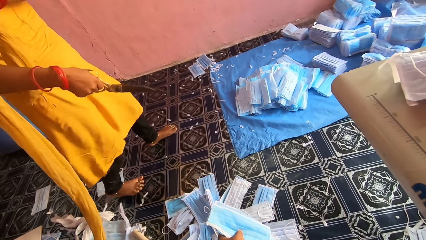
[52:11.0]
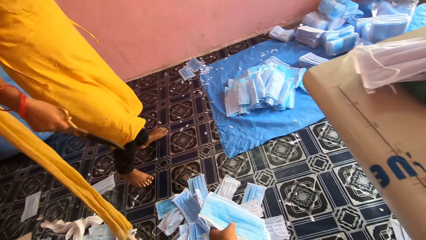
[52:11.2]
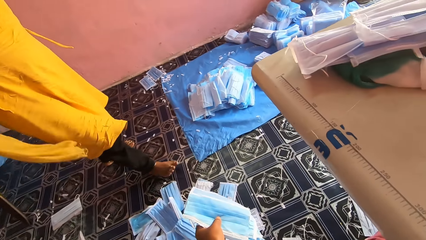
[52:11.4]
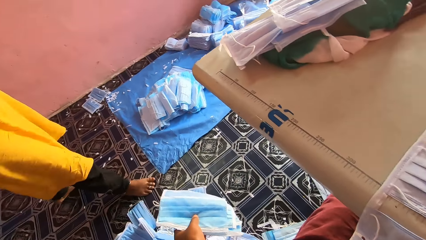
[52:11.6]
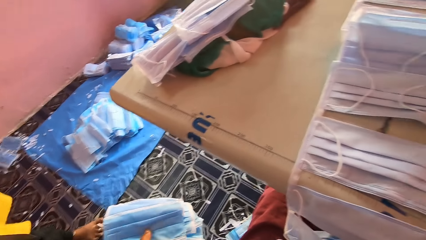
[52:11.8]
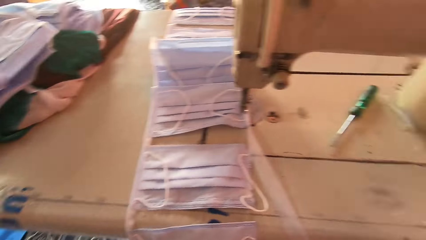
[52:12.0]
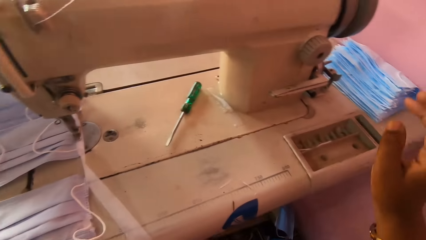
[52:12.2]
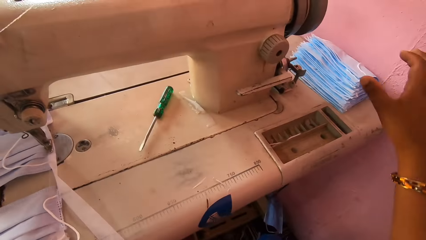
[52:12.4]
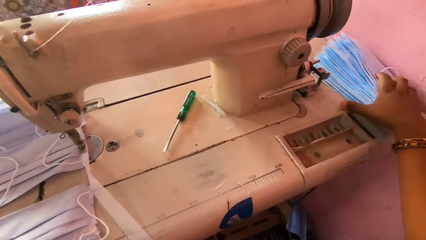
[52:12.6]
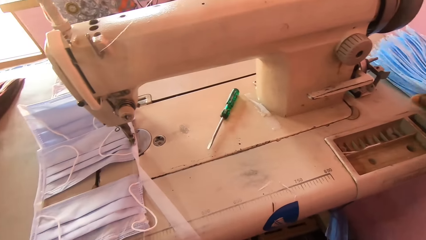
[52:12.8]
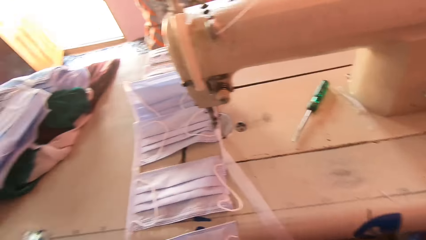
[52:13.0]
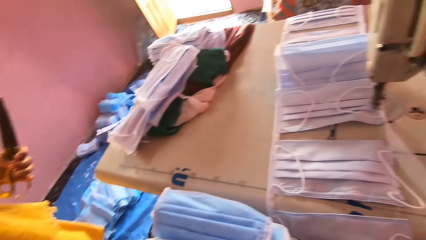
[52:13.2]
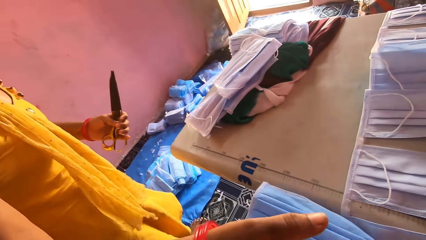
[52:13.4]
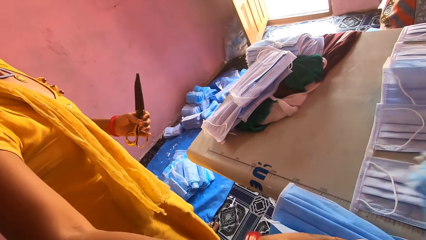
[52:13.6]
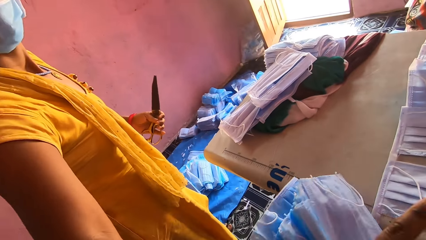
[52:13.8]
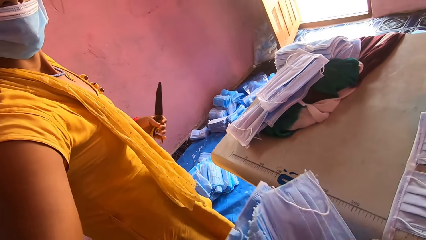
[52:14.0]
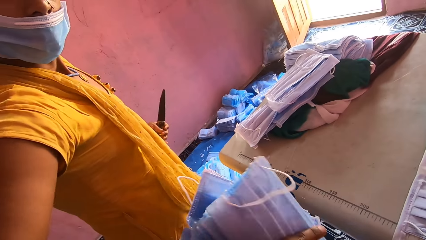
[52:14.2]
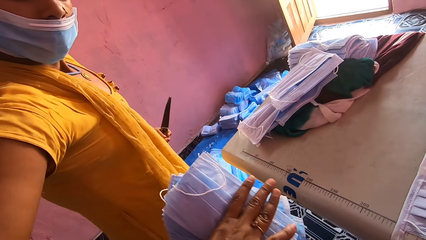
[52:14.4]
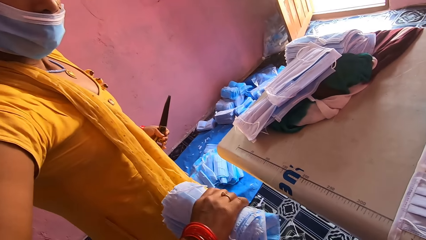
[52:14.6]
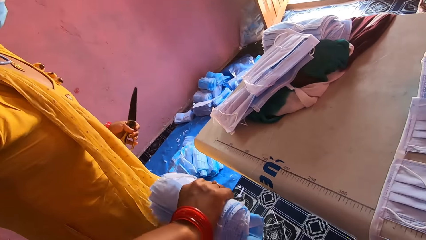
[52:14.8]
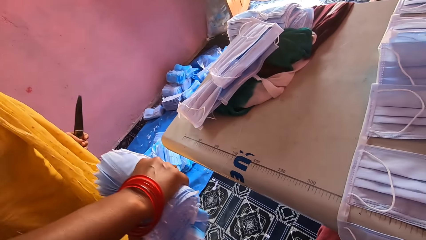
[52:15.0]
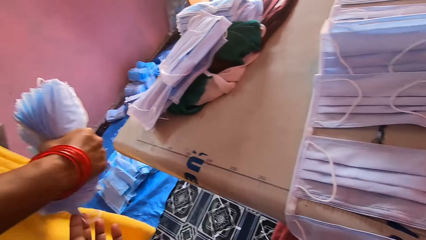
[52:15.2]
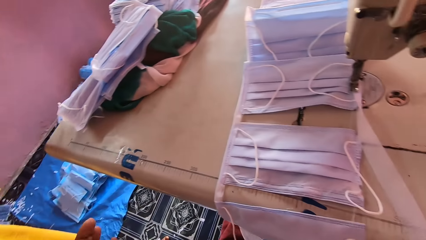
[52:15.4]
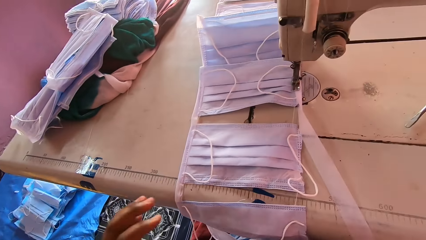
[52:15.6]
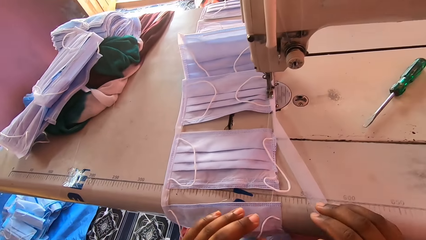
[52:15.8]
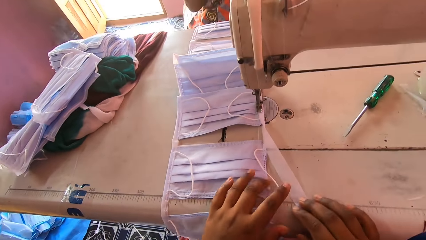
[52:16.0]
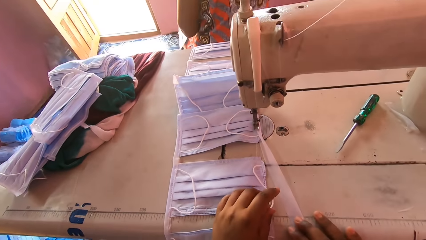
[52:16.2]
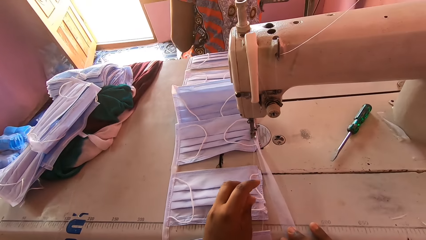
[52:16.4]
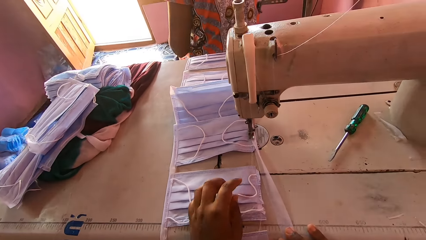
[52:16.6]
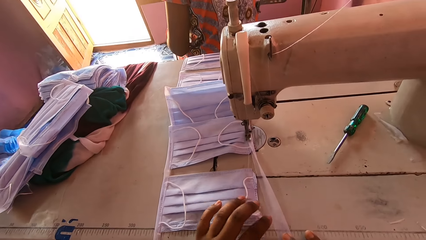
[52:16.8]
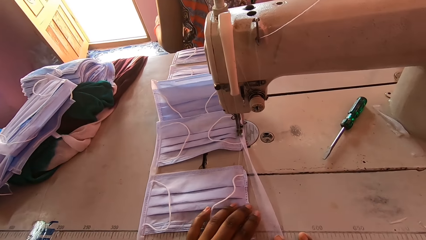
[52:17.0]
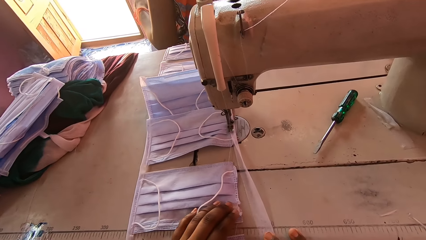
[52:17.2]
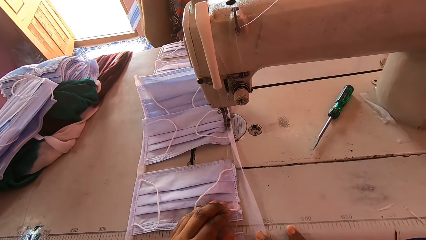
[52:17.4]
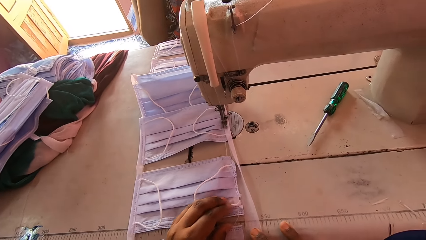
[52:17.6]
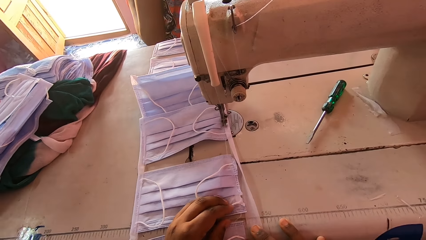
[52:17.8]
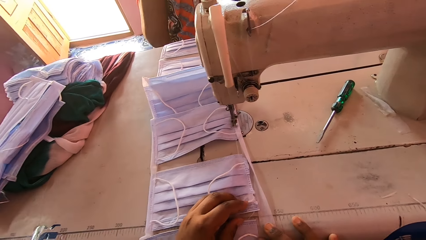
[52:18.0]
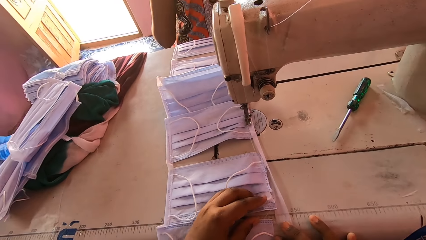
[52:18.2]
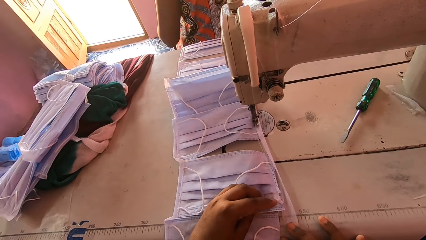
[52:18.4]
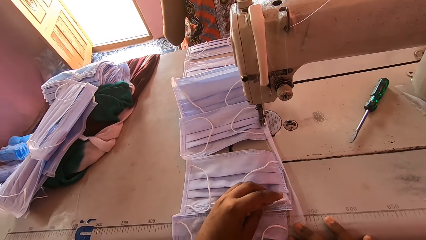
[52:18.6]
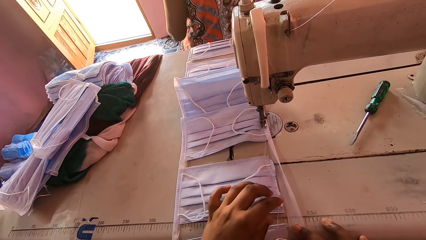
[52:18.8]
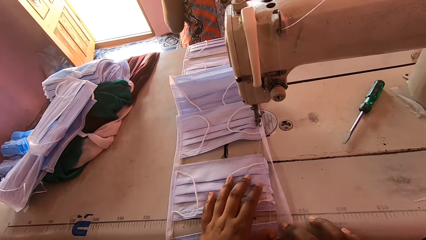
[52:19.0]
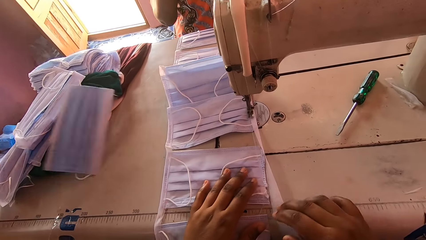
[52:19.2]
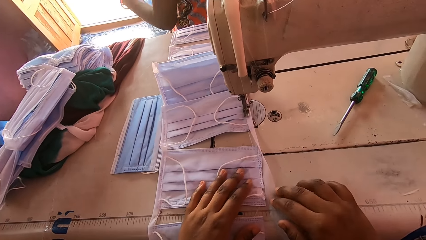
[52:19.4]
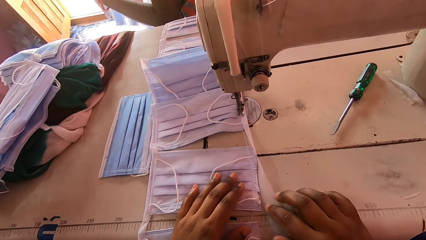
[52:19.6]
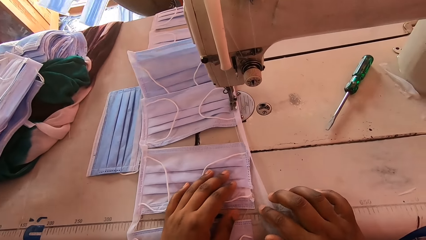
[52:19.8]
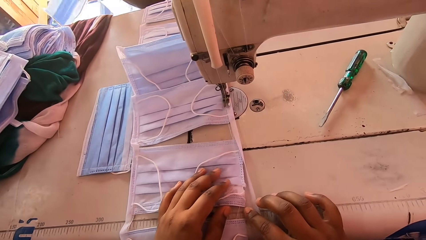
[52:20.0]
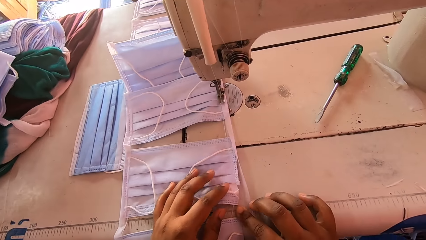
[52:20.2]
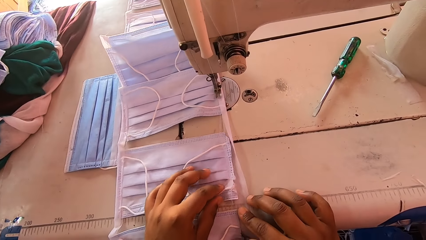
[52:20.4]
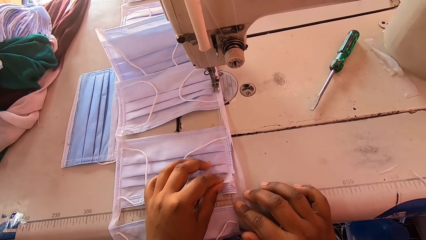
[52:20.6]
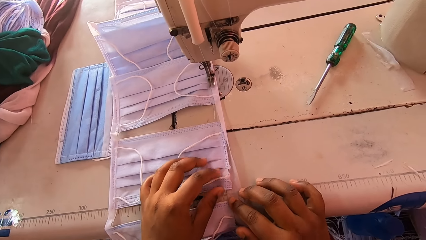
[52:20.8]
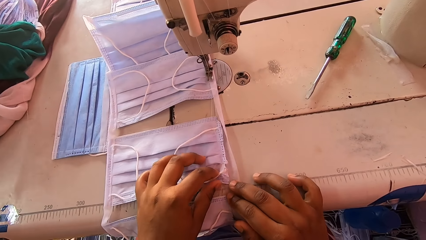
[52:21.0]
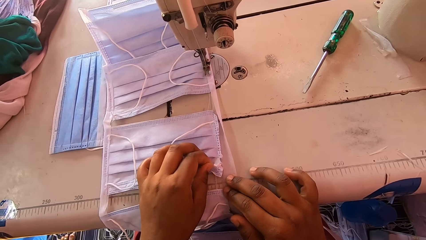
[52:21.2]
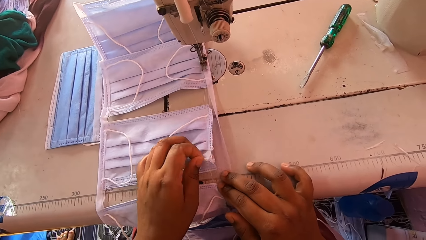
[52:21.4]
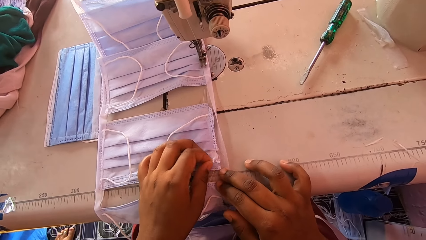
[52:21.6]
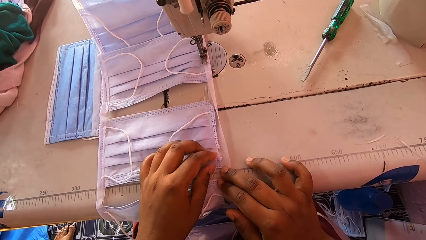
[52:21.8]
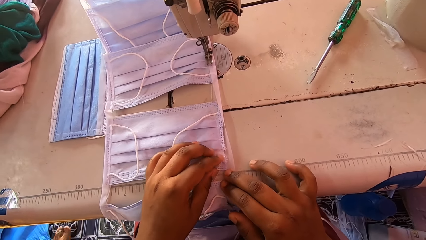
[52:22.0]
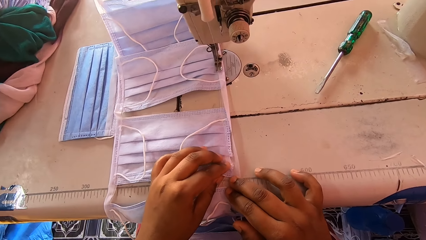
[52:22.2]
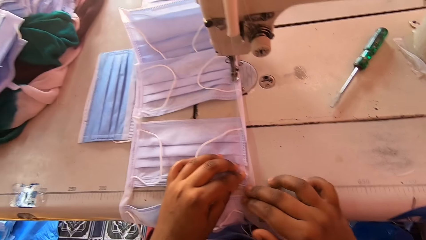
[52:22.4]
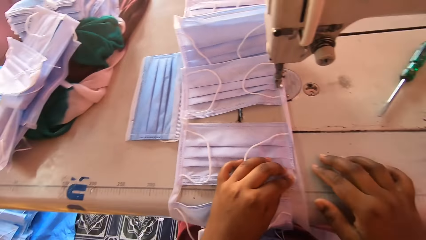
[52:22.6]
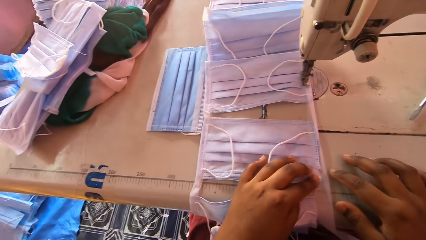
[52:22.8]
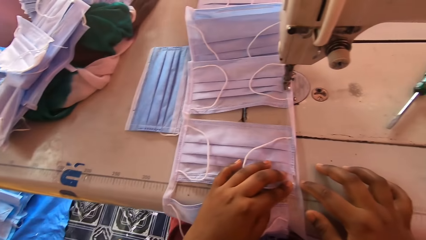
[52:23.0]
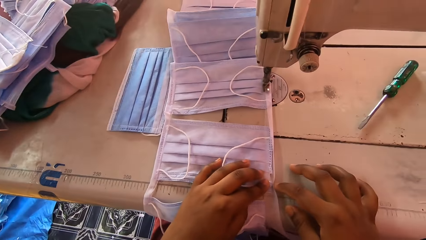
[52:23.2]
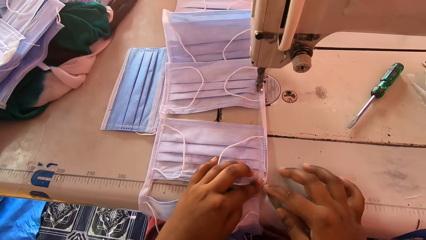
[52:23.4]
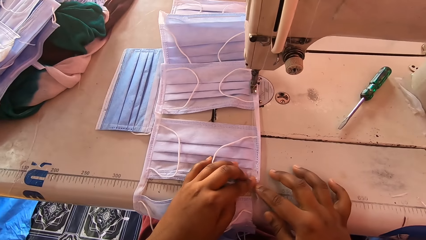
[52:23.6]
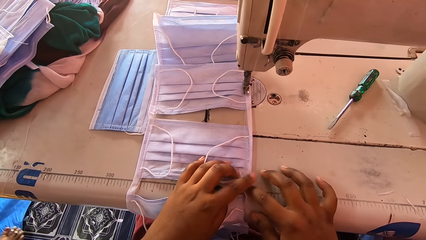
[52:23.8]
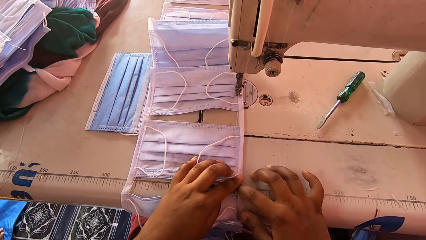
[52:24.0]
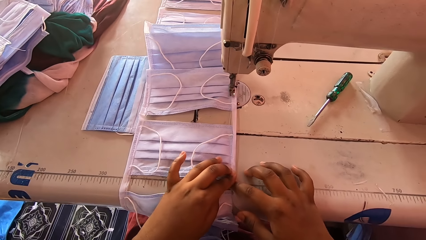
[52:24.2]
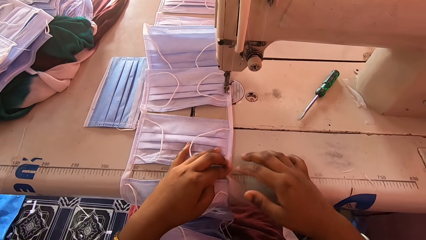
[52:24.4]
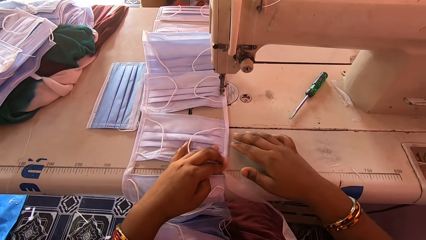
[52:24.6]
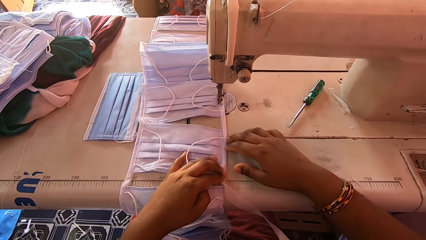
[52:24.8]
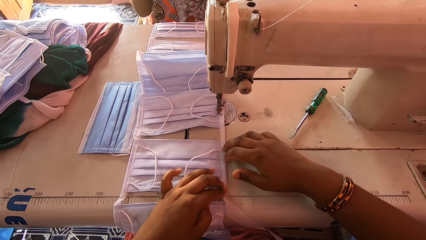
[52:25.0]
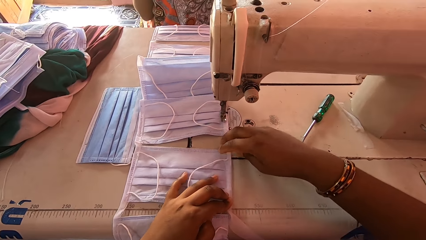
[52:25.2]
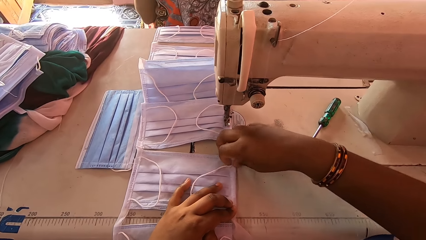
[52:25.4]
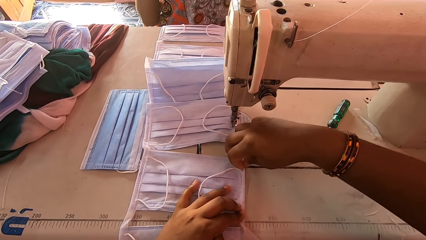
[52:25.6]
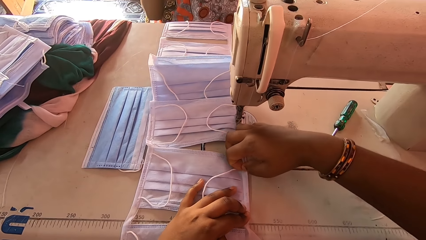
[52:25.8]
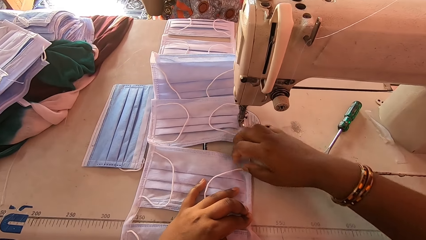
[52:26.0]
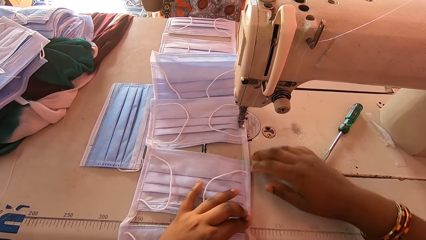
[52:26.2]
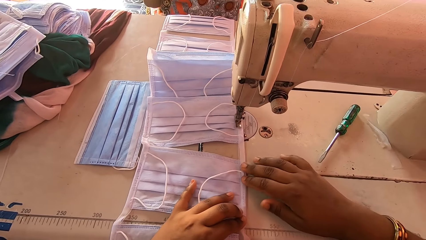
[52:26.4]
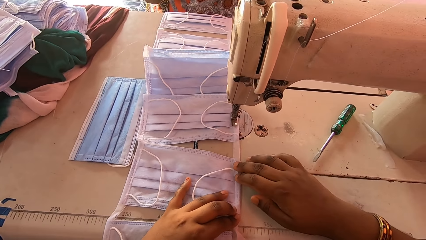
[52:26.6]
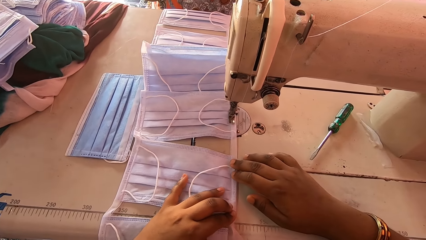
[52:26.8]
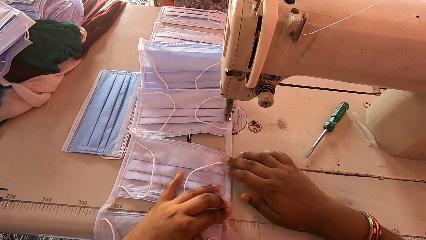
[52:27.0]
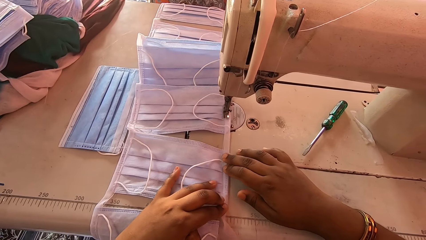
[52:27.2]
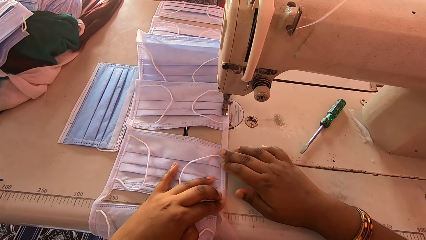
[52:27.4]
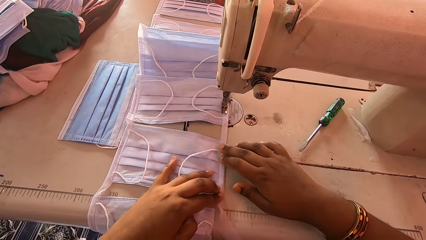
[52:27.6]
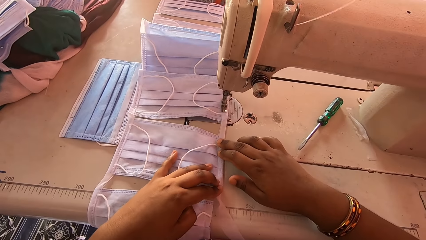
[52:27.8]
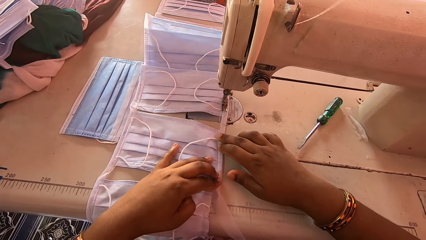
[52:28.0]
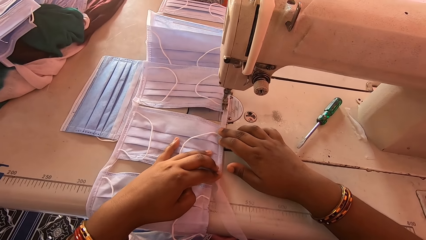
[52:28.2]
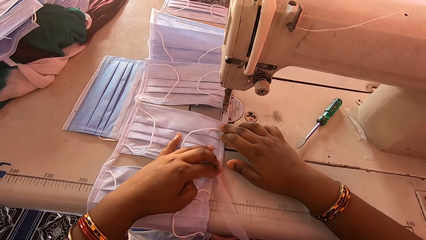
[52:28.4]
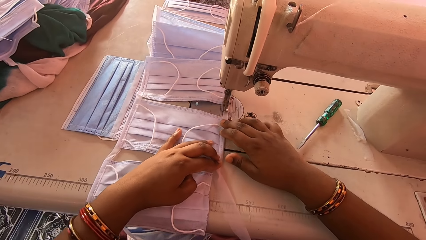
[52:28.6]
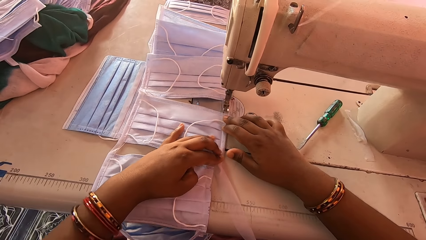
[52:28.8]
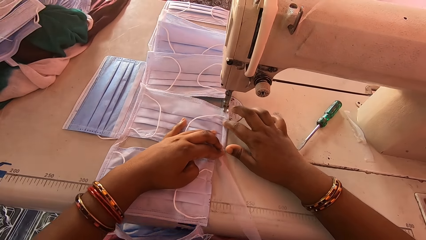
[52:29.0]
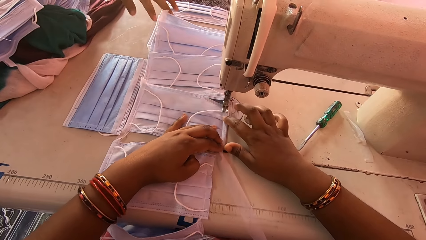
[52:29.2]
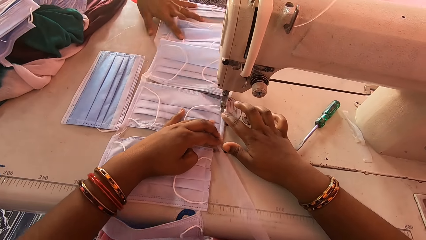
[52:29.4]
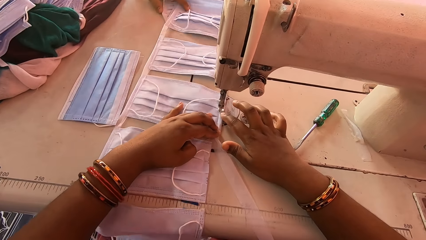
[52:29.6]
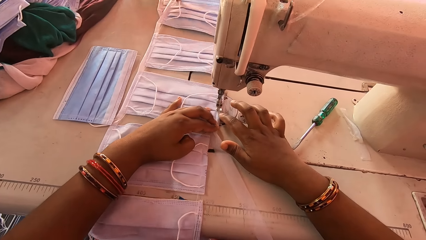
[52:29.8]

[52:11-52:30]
A woman moves around and talks to the camera wearer. The camera wearer looks around. They pick up the masks. They give the masks to the woman. The woman takes the masks from the camera wearer. The camera wearer aligns the masks with the hem material. They fold the piece of cloth. They speak. They fold the piece of cloth. They sew the masks with a sewing machine.
